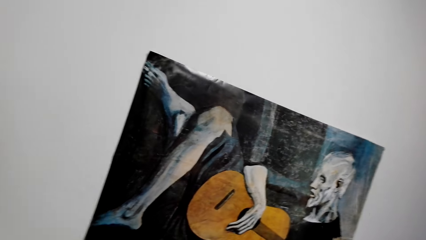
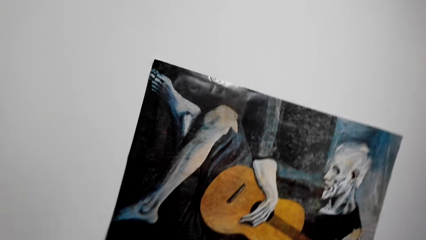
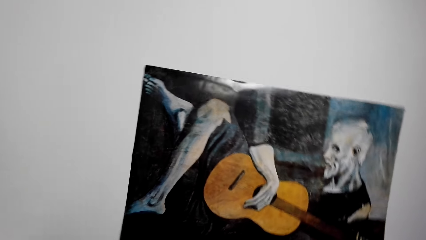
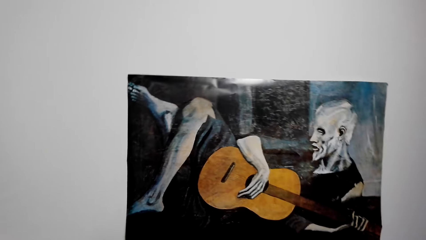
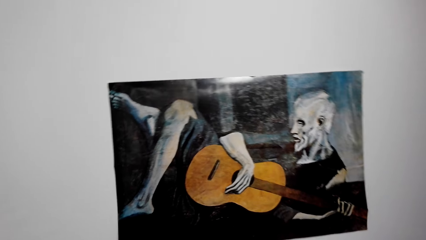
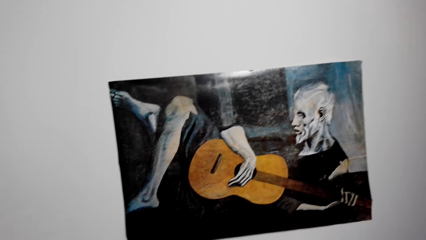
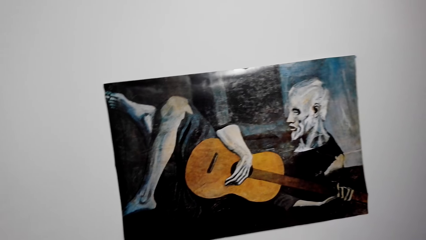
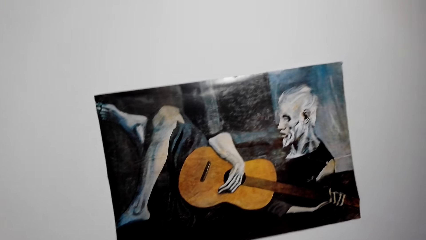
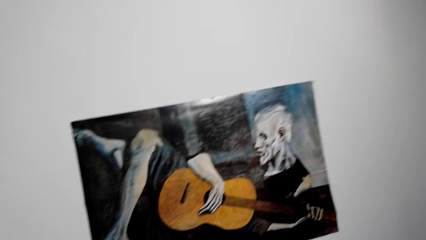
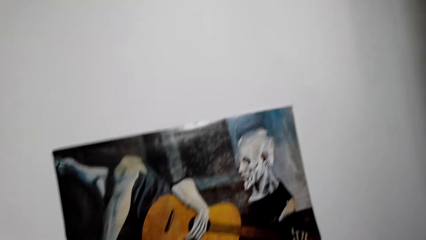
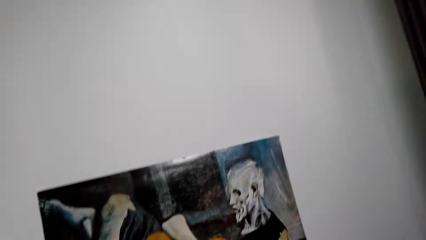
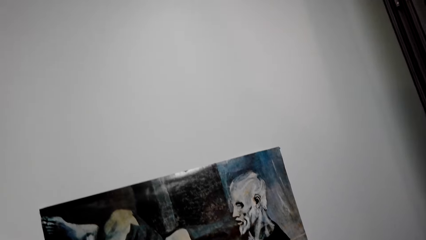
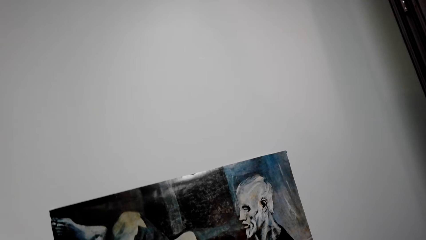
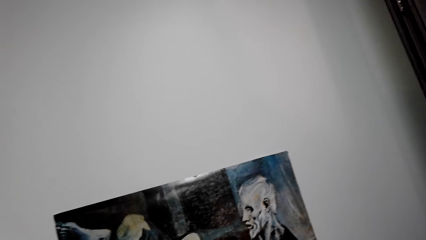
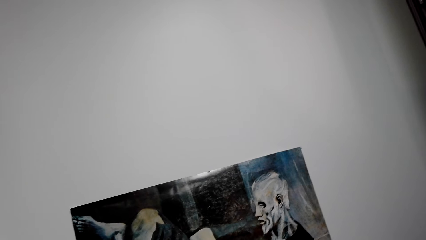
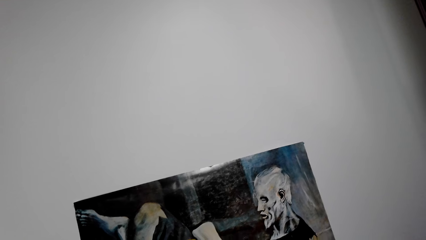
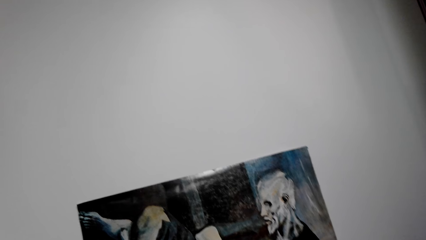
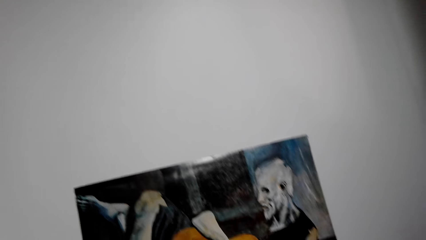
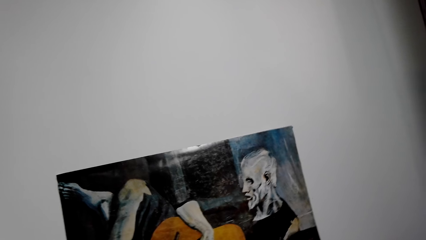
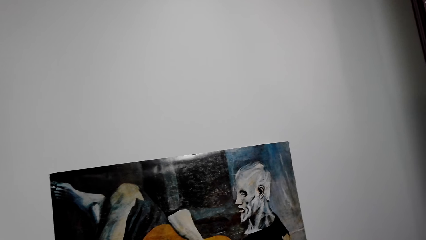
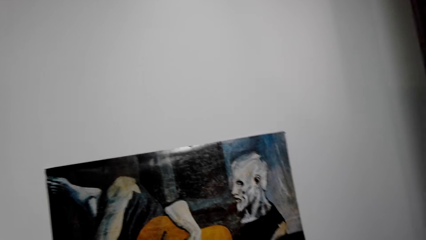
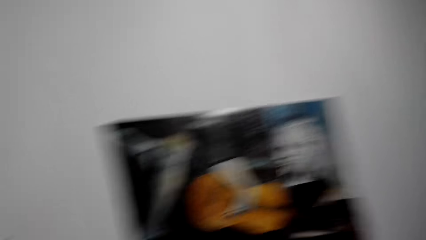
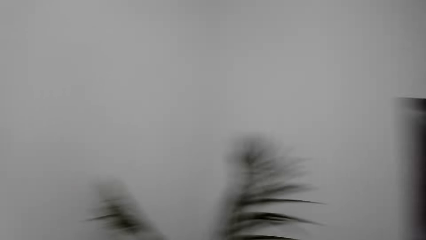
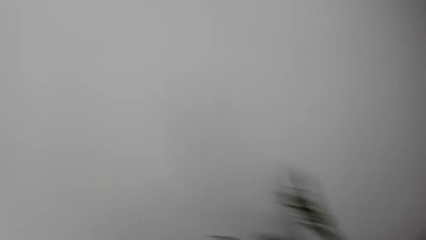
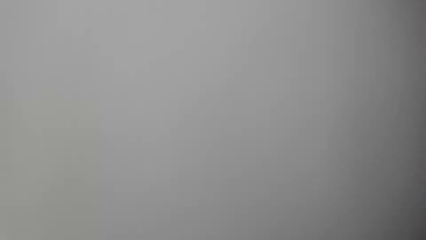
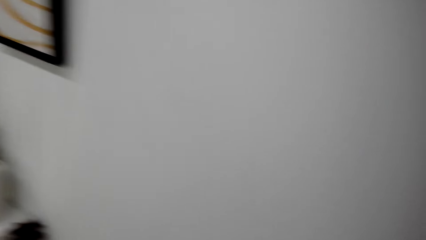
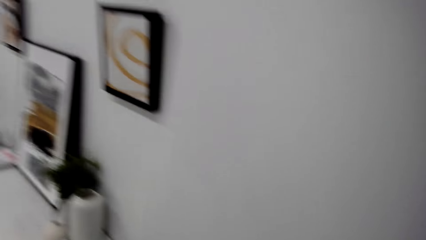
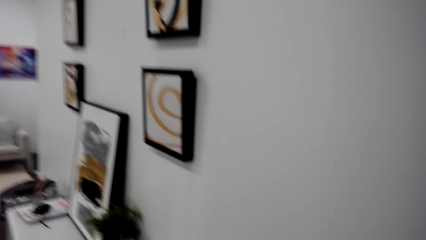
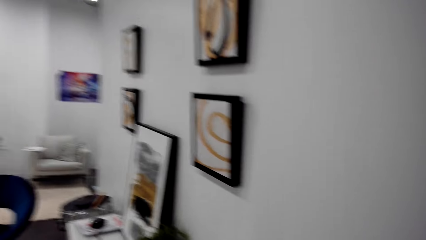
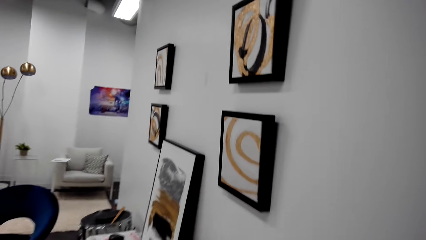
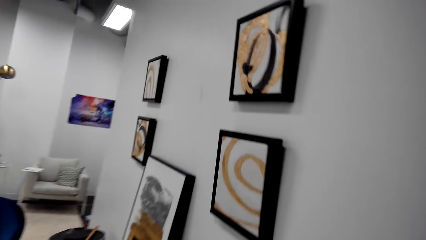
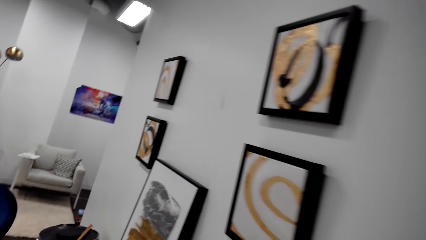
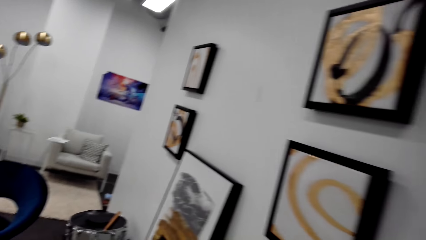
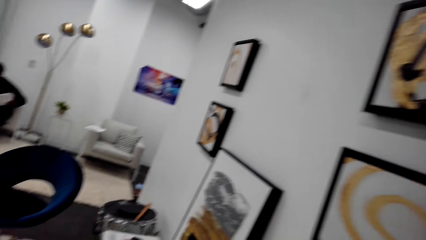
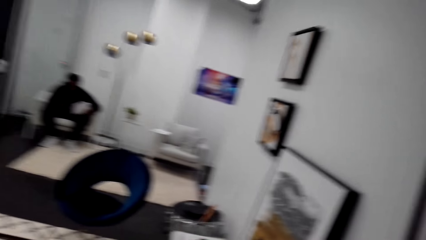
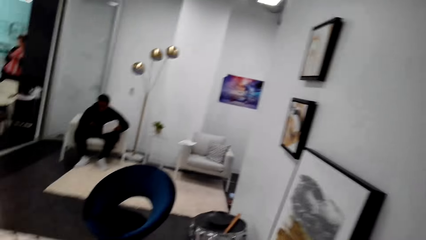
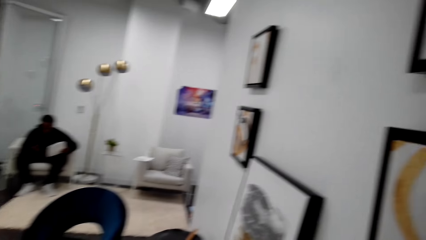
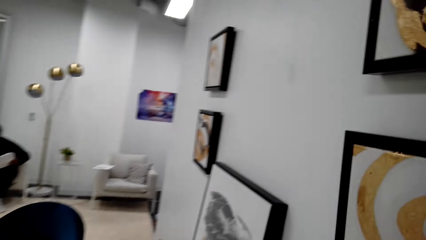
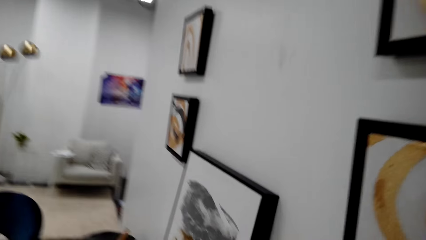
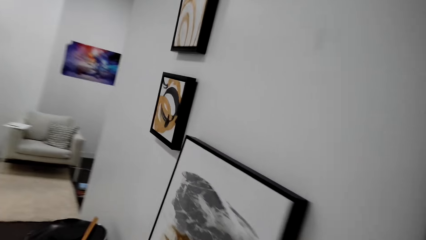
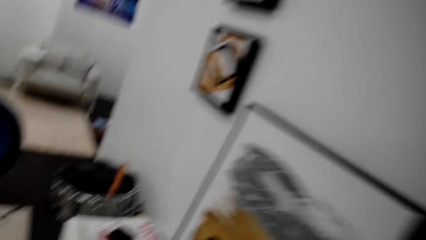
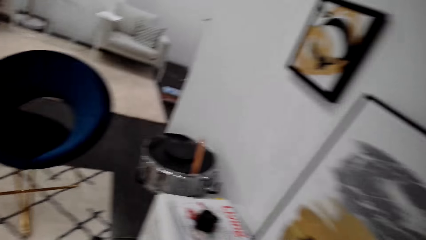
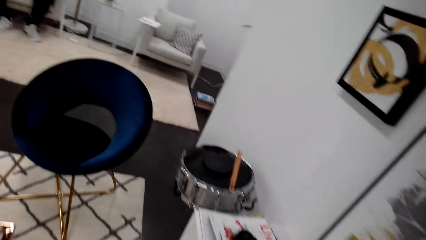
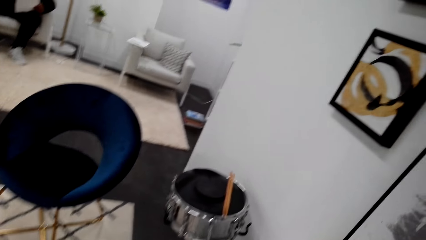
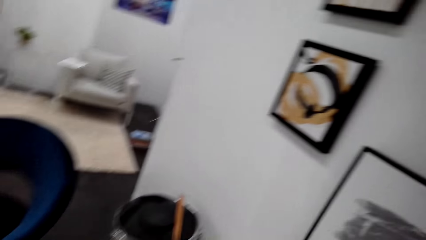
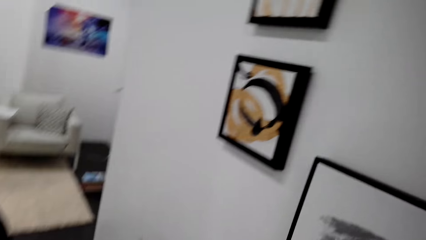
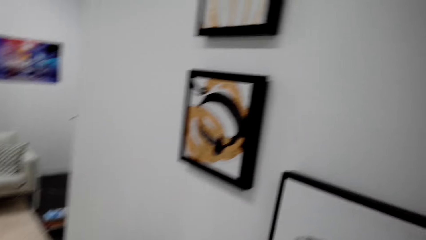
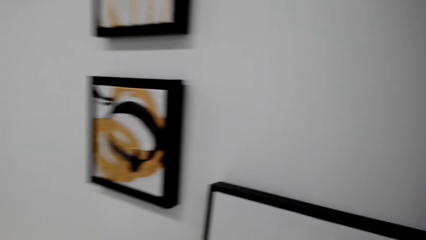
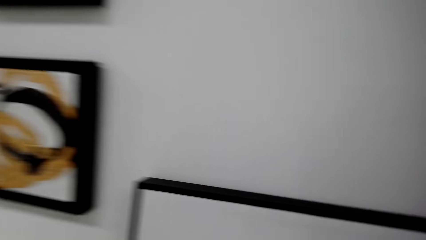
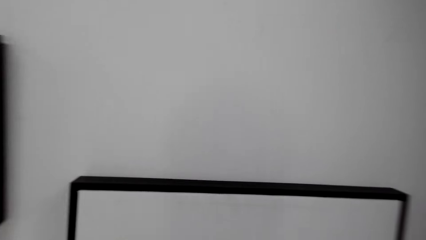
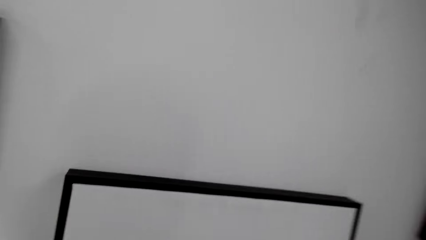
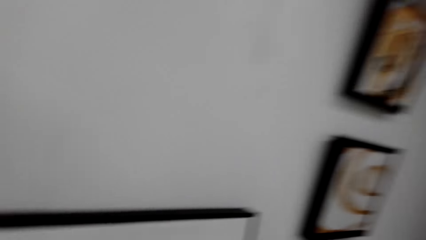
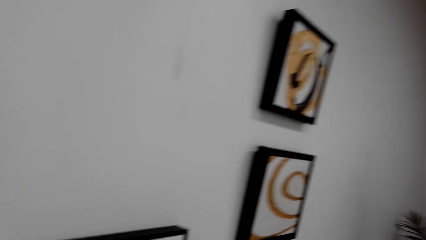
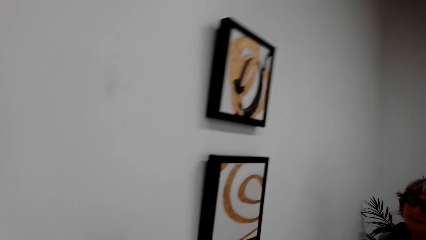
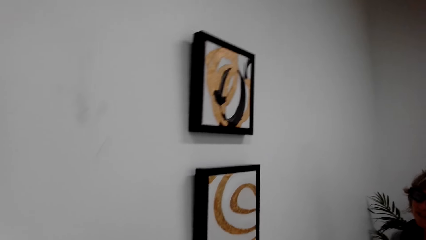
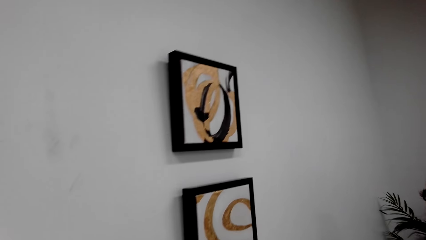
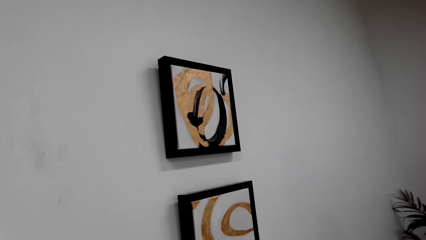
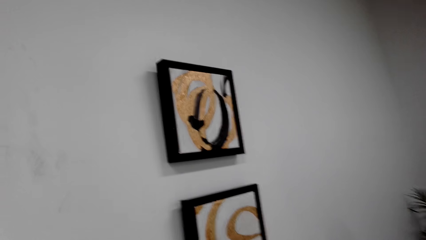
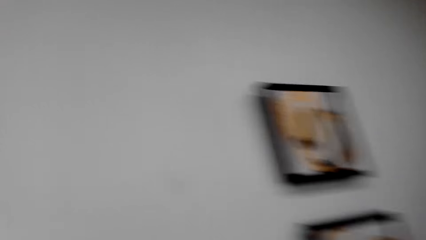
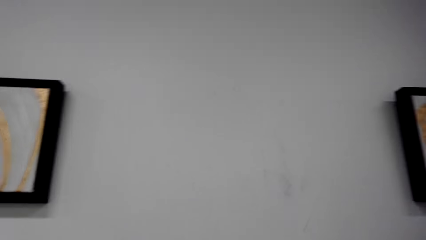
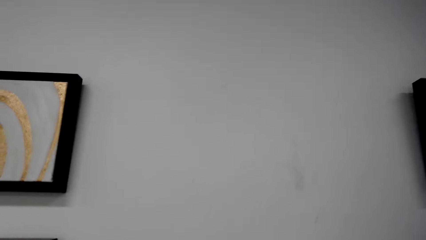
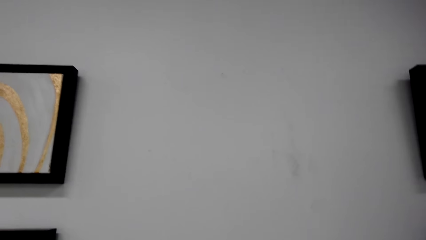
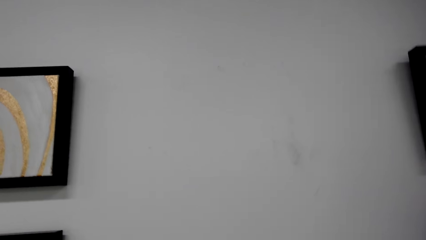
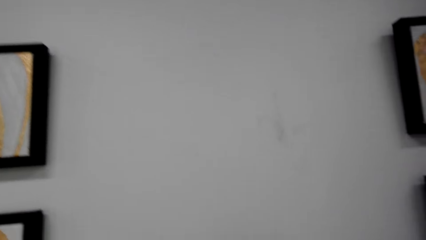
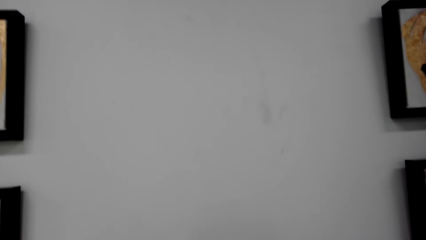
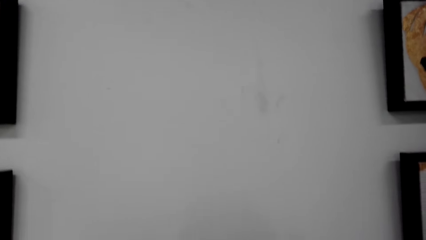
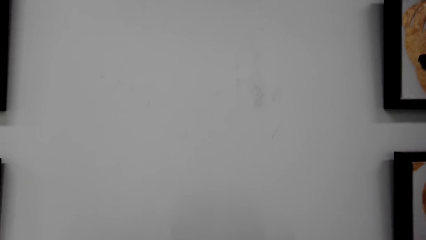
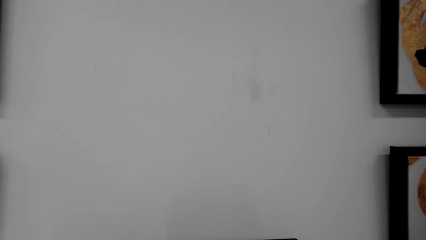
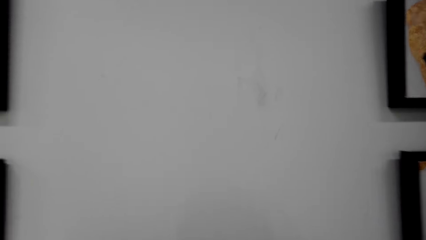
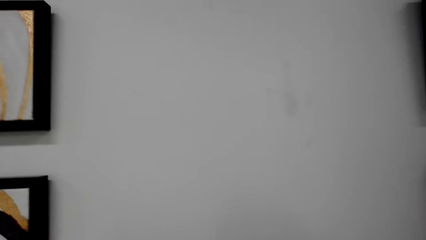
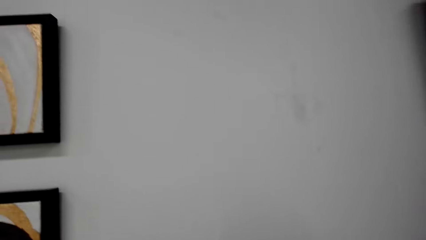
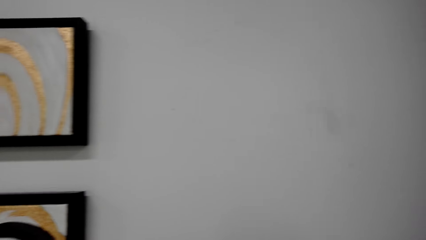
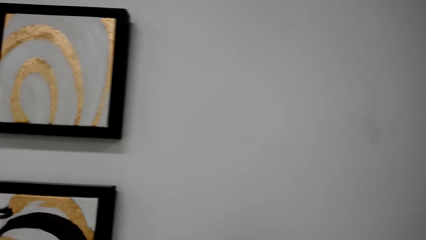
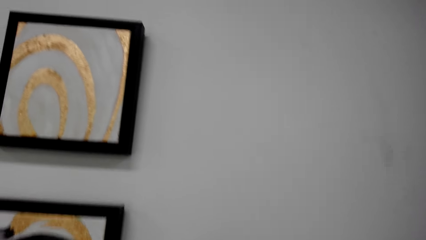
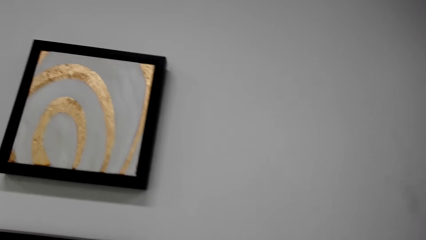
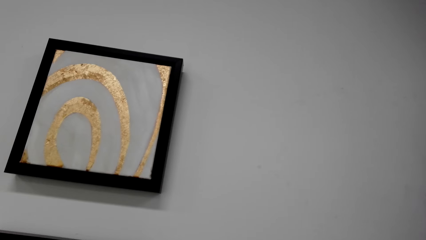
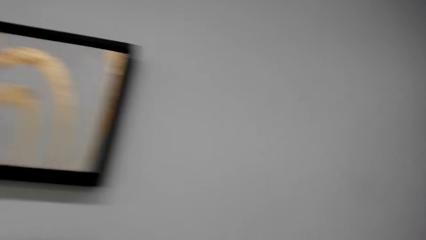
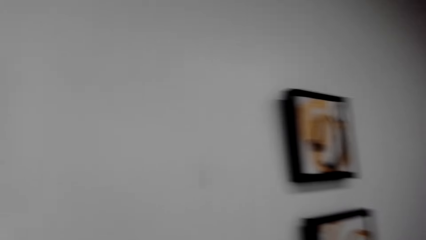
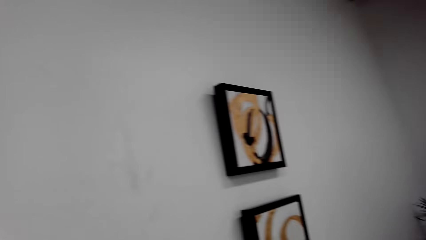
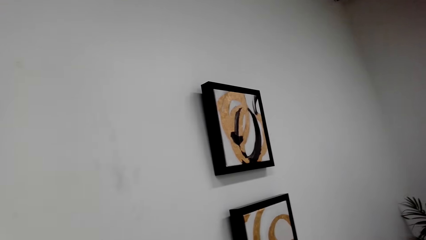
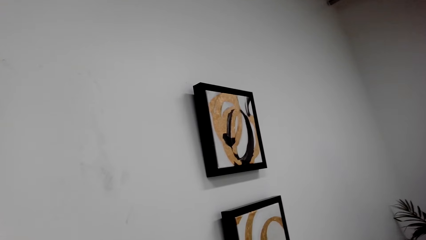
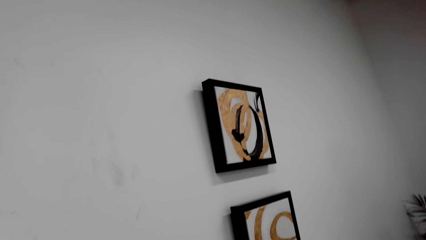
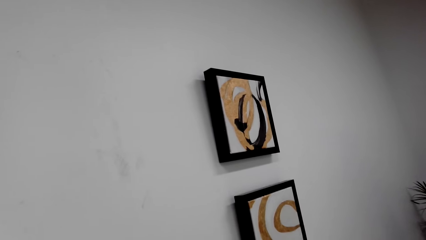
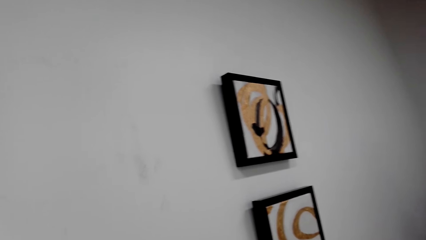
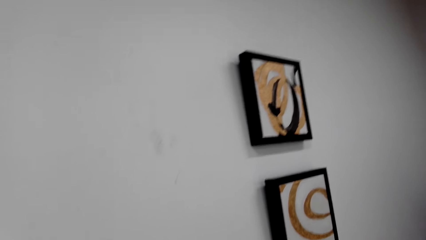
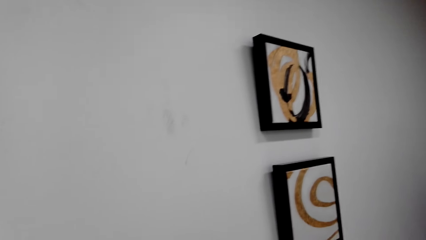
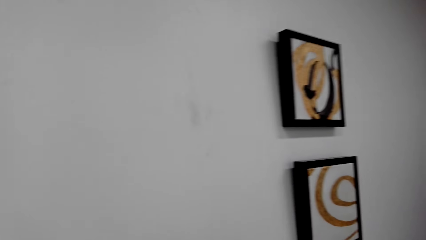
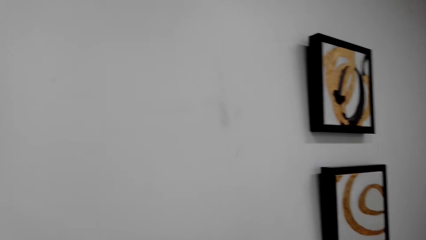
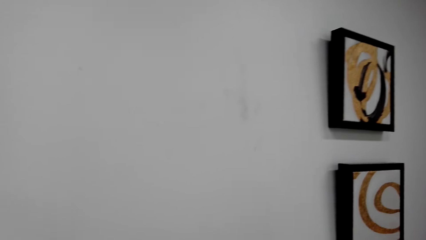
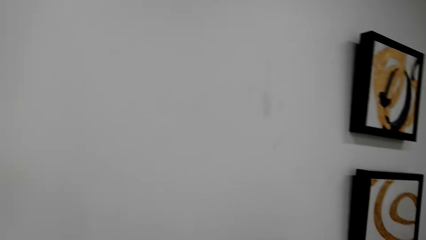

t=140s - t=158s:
The camera wearer looks at the picture frame. They walk around, look around, and talk with a lady. They talk with the lady and look around. They look on the wall.
